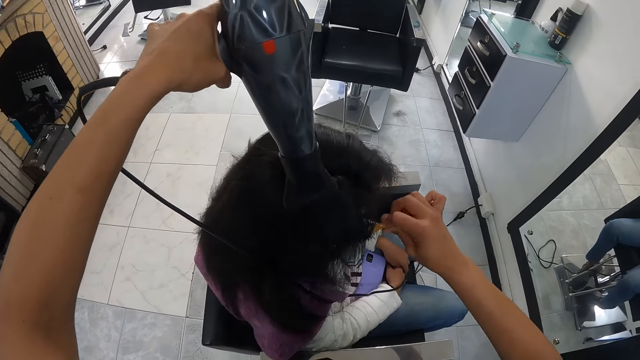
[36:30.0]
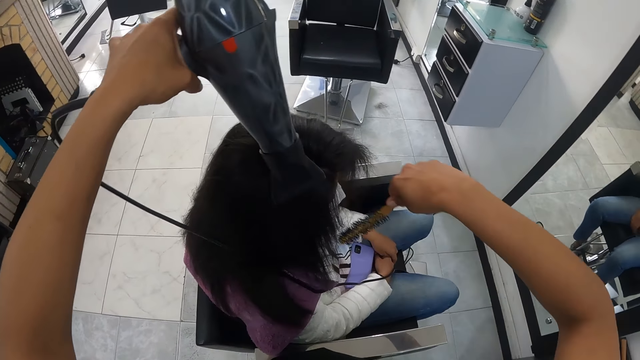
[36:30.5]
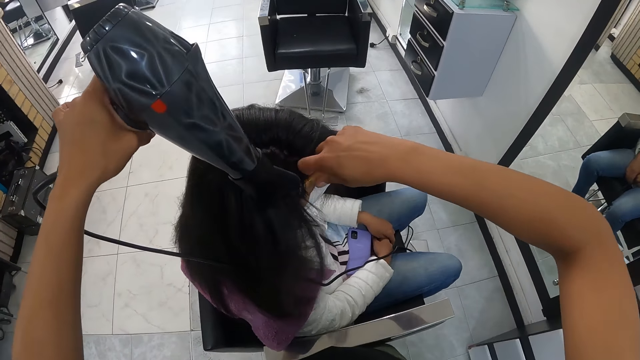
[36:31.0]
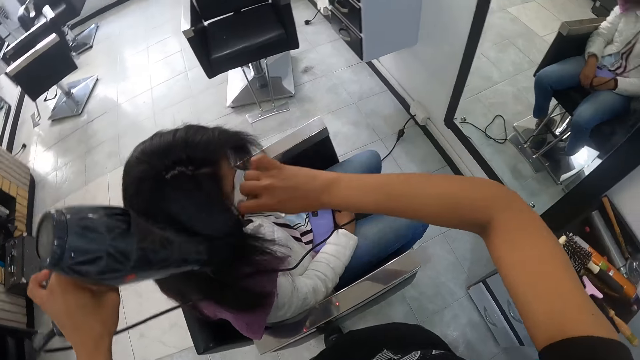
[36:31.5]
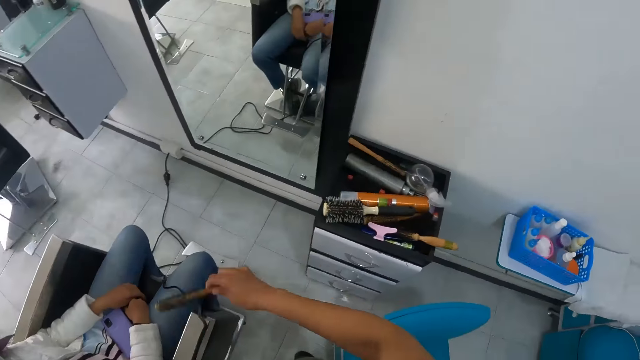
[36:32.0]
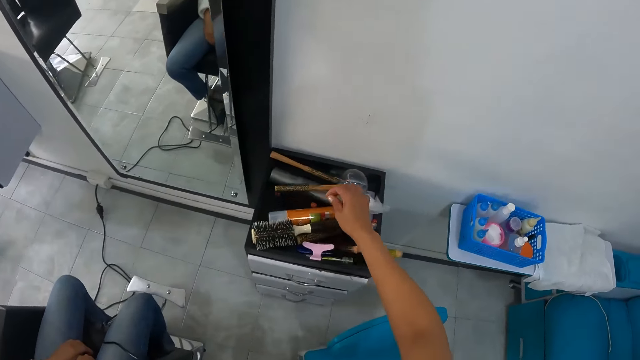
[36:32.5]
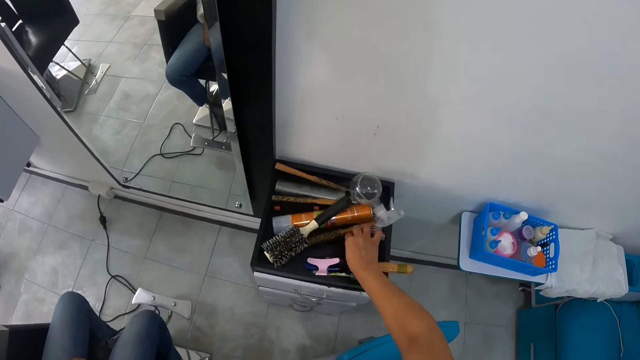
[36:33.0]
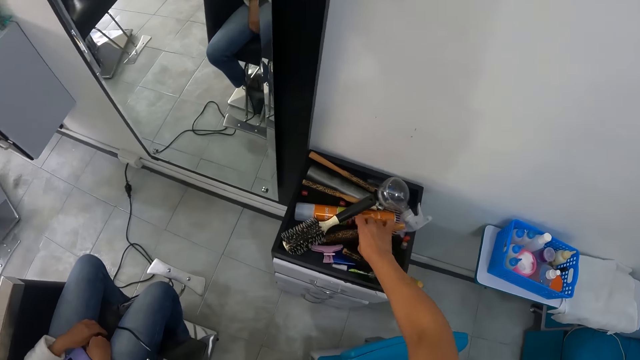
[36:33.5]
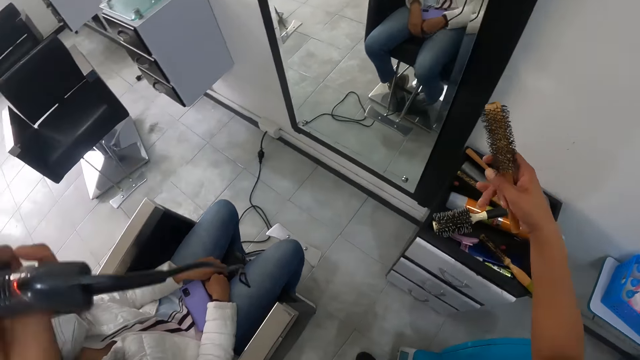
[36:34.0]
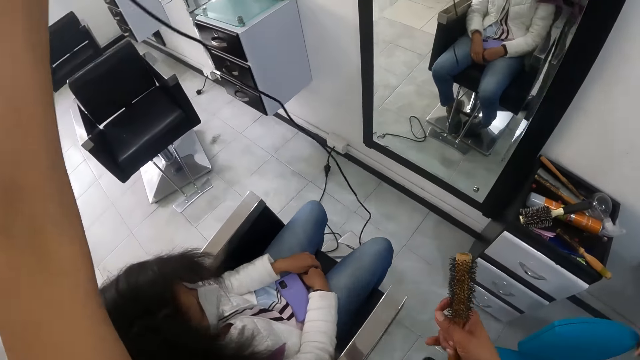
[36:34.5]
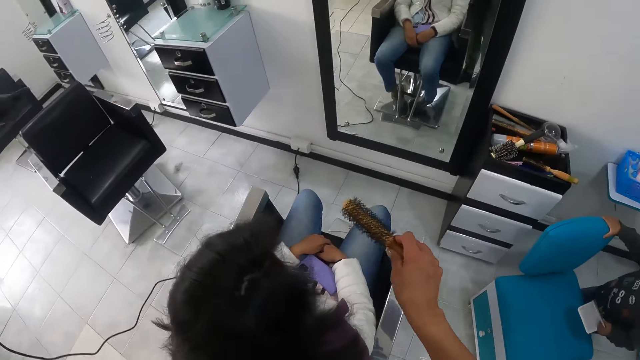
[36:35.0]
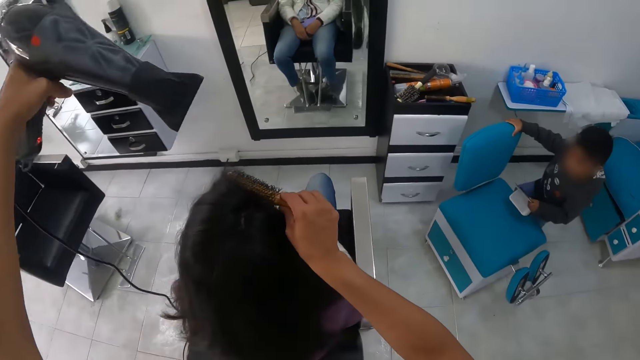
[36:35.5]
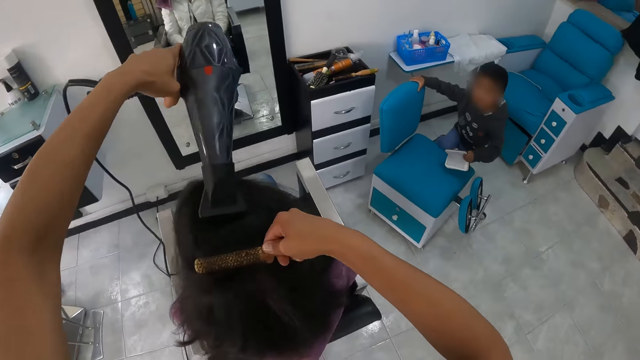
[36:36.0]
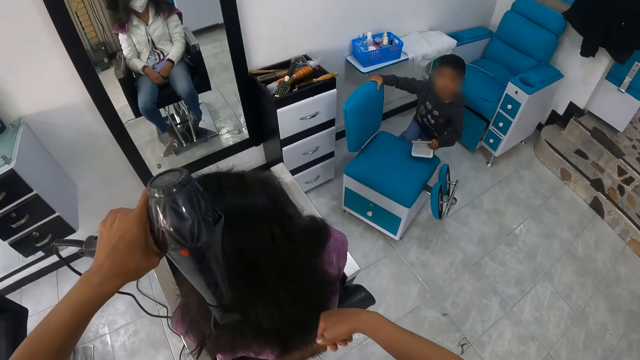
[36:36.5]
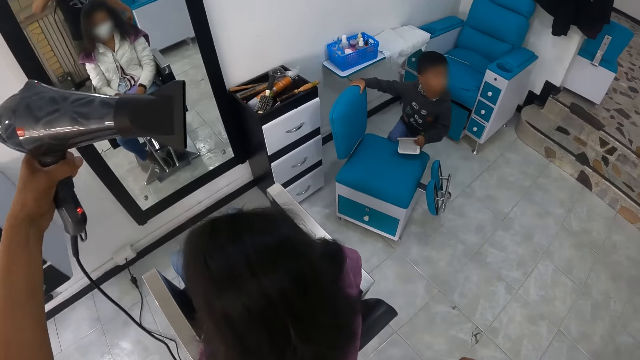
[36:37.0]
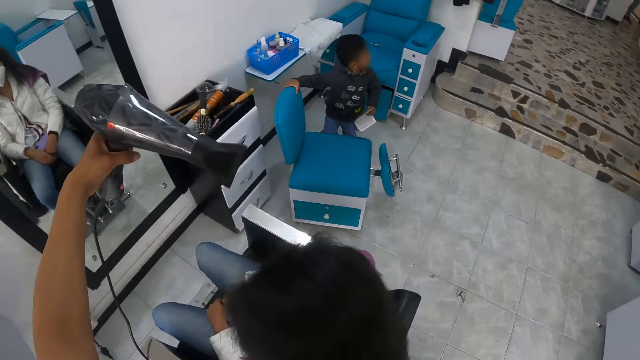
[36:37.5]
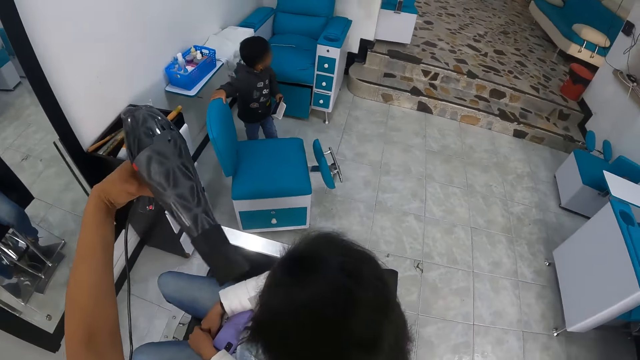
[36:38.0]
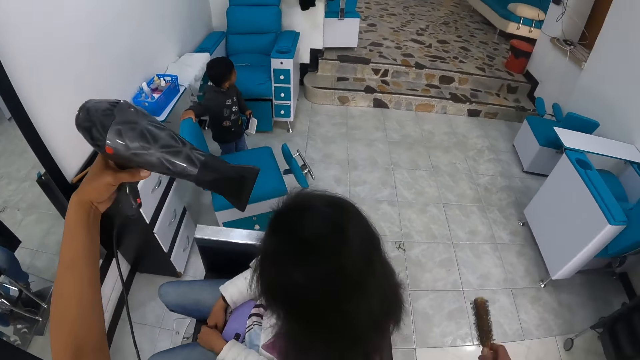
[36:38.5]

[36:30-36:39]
The camera wearer drops the round hair brush on a drawer top with her right hand. She picks up the round hairbrush with her right hand. She passes over the cord of the hair dryer to the left side of the woman with her left hand. A boy holds a blue chair on the floor with his right hand. The boy holds a bible in his left hand. The camera wearer brushes through the hair of the woman with the round hair brush in her right hand. She places the hair dryer on the woman's hair with her left hand. She blow-dries the woman's hair.

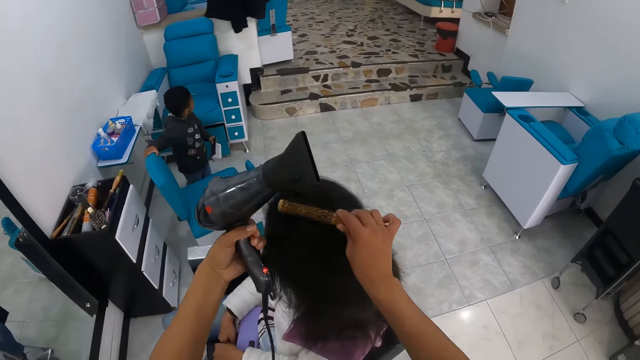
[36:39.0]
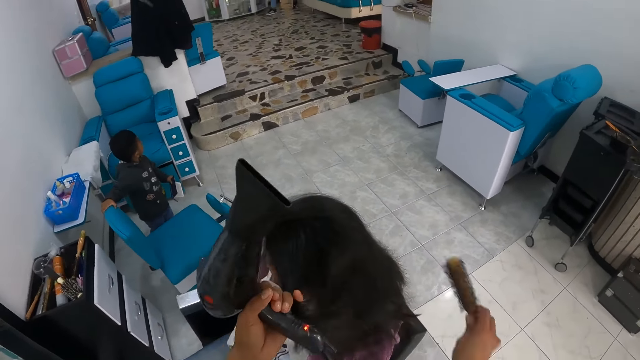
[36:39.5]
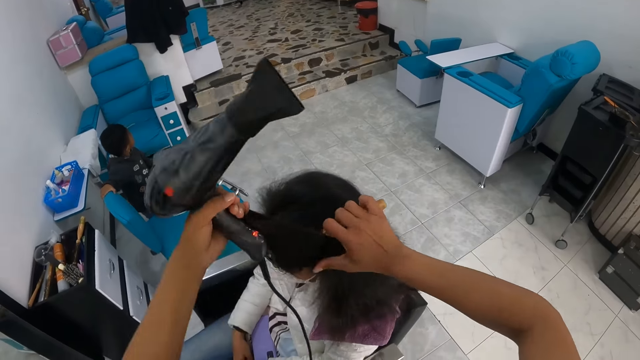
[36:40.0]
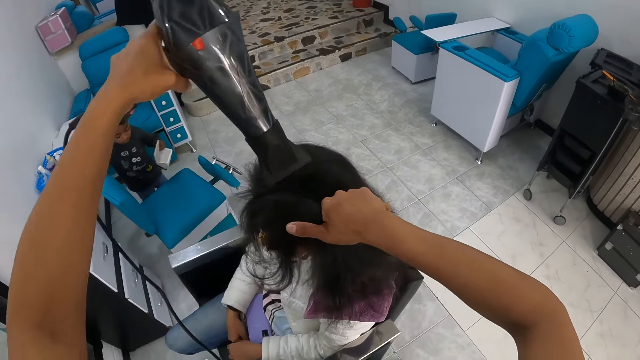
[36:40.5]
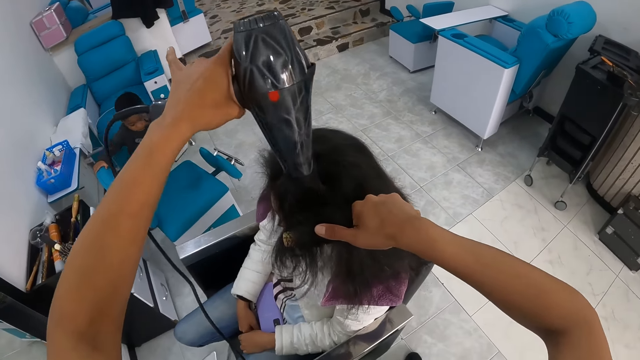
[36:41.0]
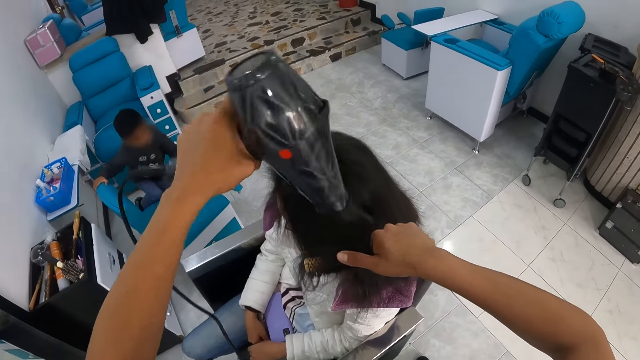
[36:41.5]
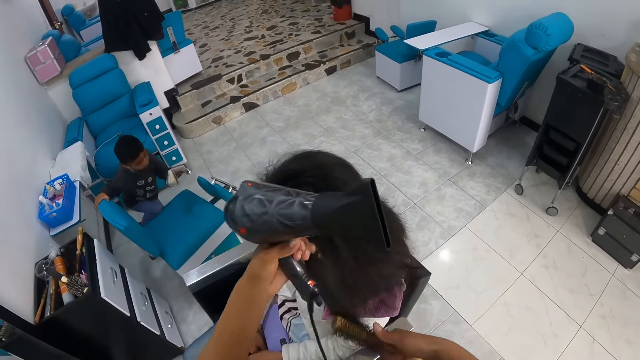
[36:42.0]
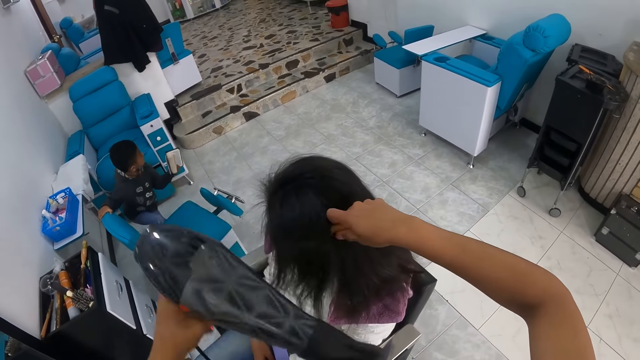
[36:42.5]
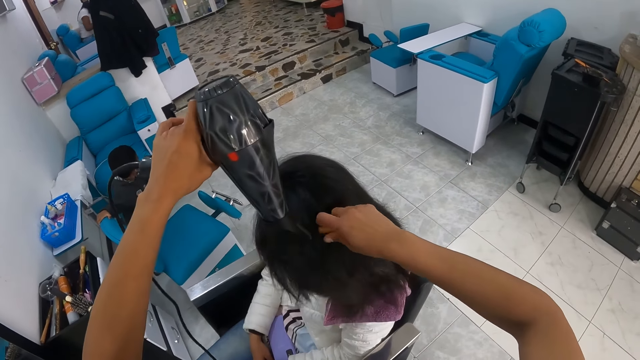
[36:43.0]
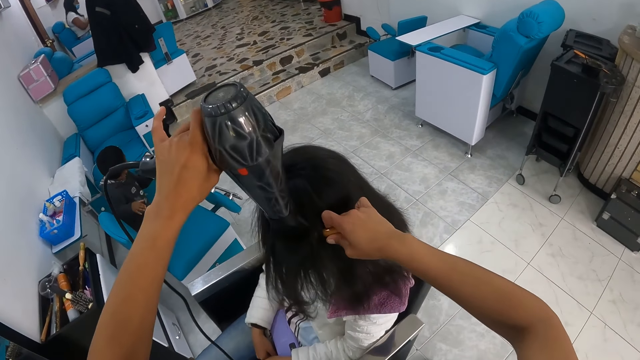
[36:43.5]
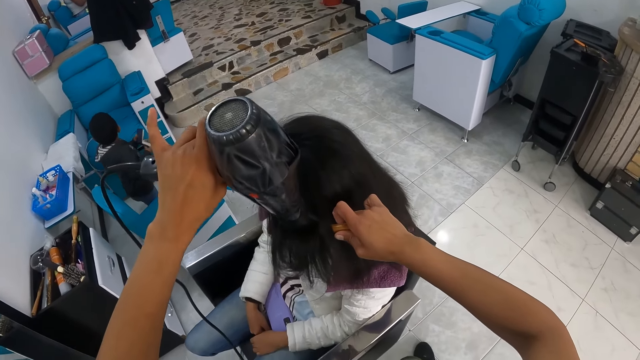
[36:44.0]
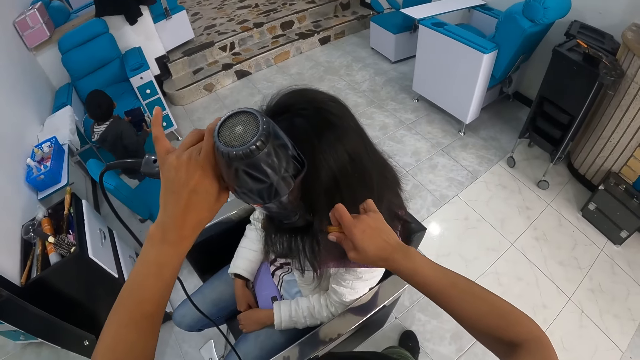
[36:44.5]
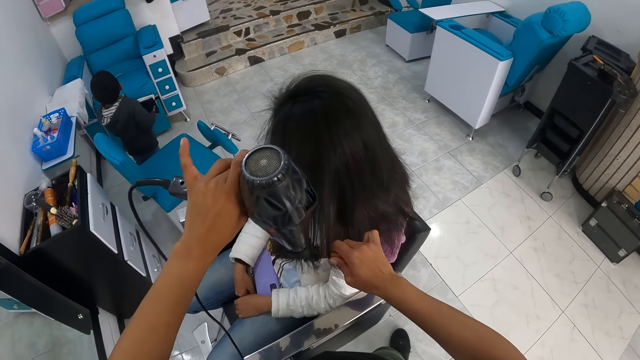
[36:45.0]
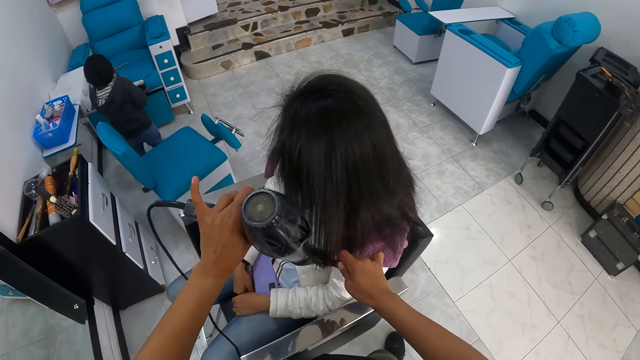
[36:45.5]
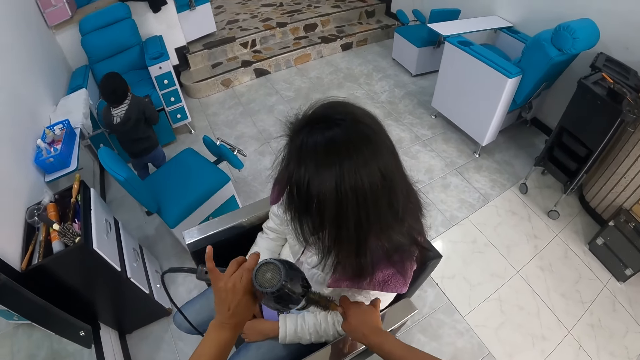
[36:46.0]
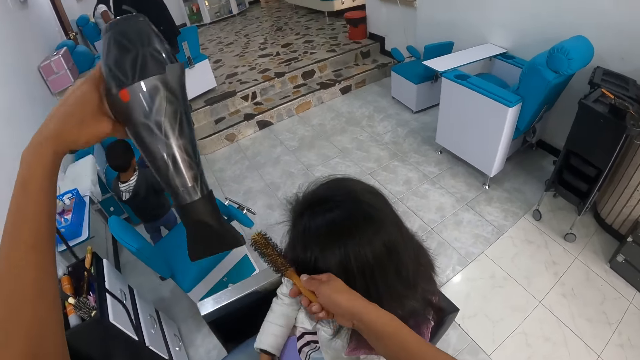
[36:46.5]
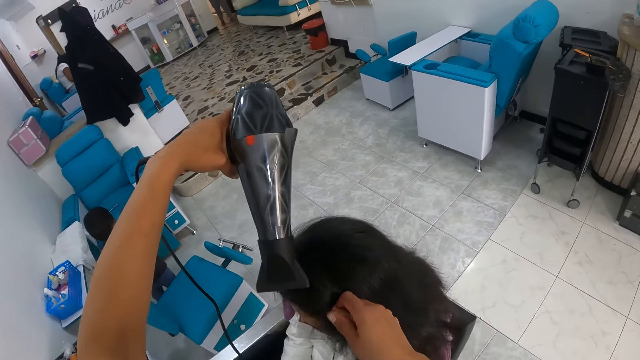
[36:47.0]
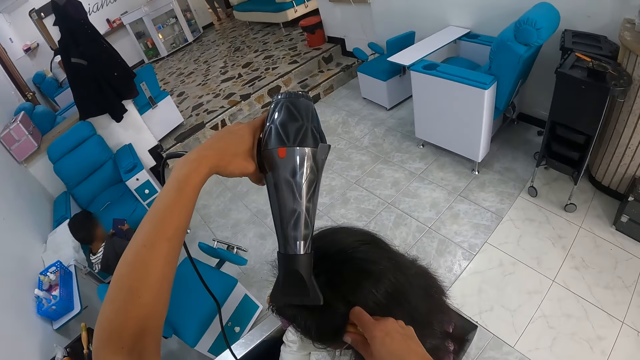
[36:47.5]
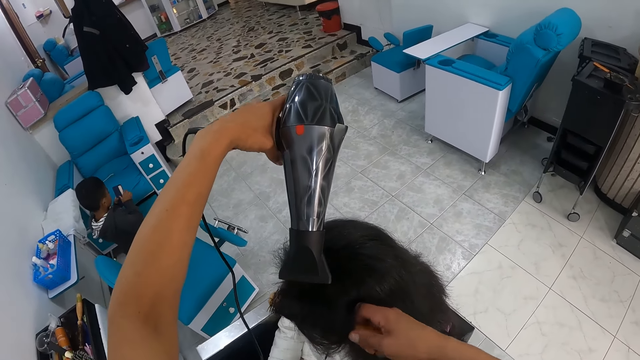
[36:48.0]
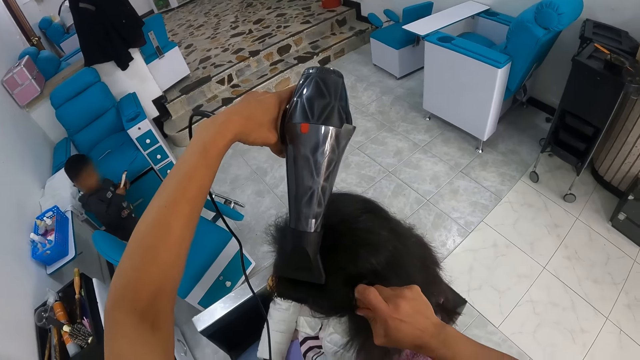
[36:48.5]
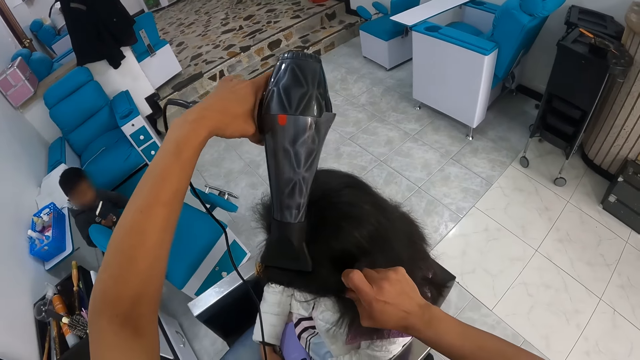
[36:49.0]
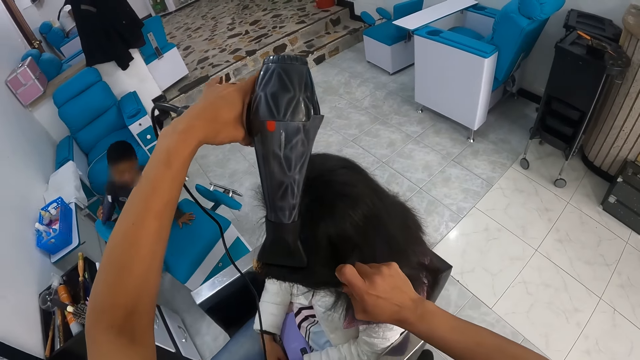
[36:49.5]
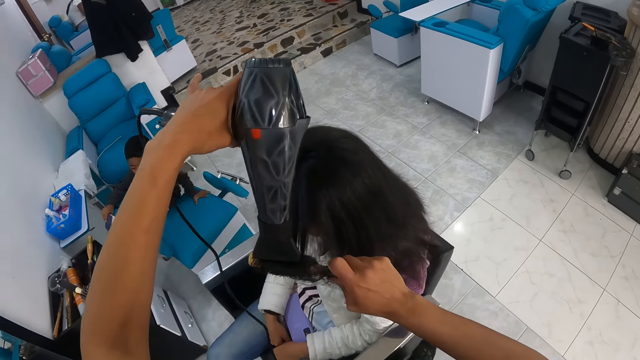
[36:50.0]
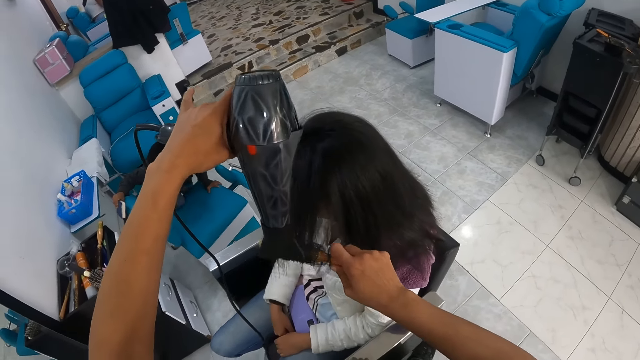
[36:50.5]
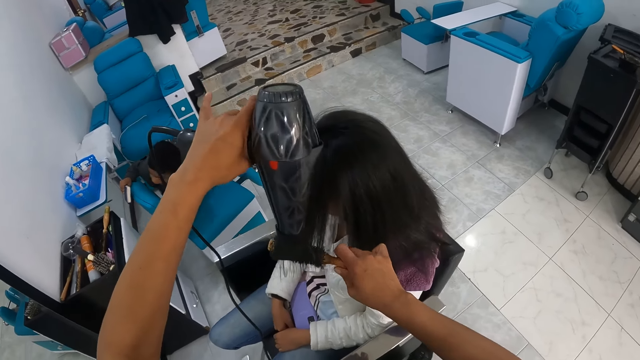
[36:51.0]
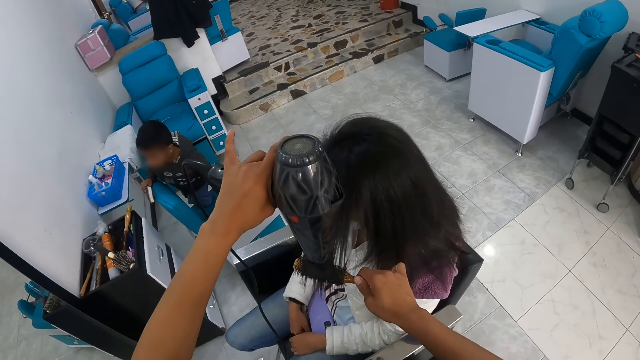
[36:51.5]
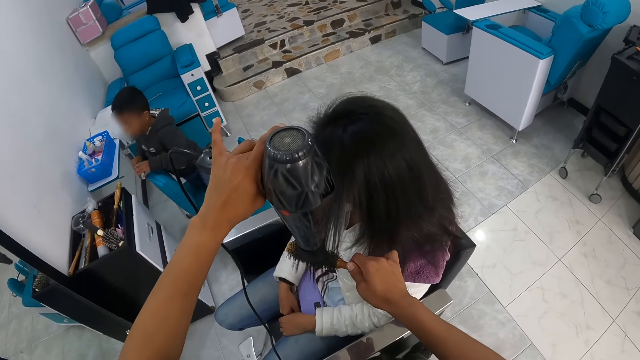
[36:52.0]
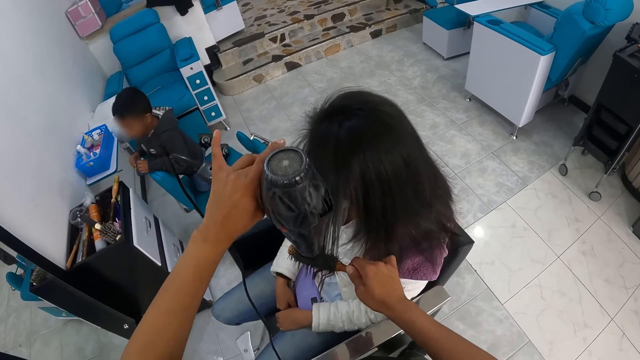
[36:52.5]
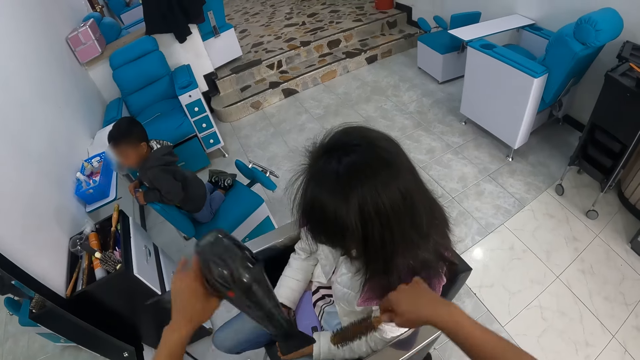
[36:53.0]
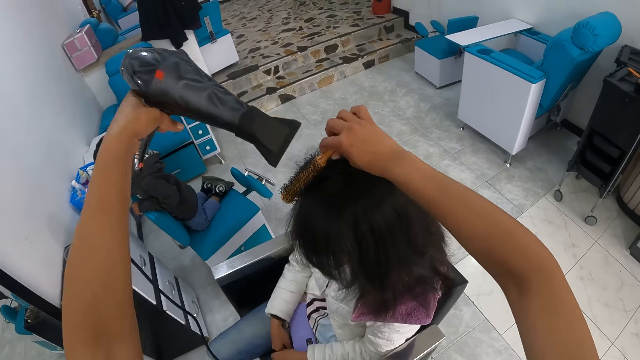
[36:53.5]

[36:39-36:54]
The camera wearer combs out the hair of the woman with the round hairbrush in her right hand. She combs out the hair of the woman with the round hairbrush in her right hand and the hairdryer in her left hand. The boy climbs the blue chair with his right leg. The boy moves away from the blue chair. The boy holds the bible with his hands. The boy places his left hand on the blue chair. The boy places his right hand on the blue chair. The boy climbs the blue chair. The boy holds the bible with his hands.
